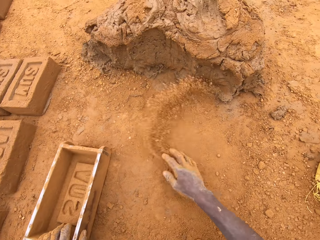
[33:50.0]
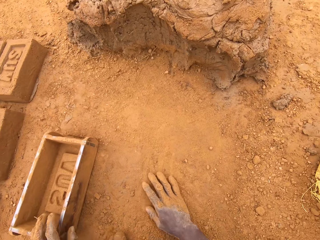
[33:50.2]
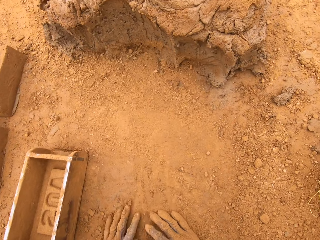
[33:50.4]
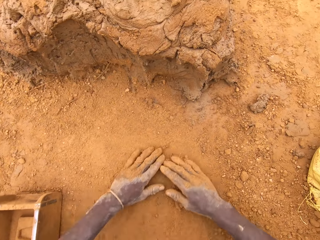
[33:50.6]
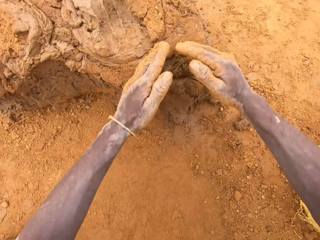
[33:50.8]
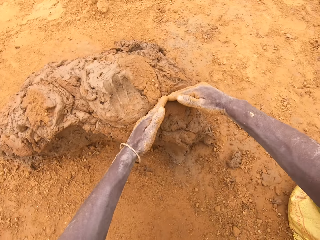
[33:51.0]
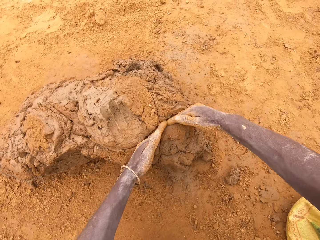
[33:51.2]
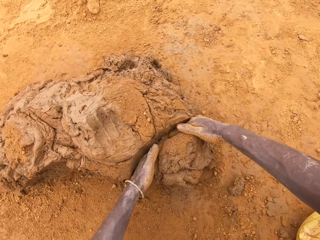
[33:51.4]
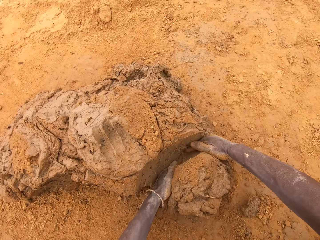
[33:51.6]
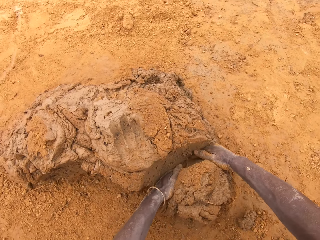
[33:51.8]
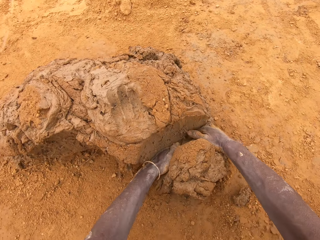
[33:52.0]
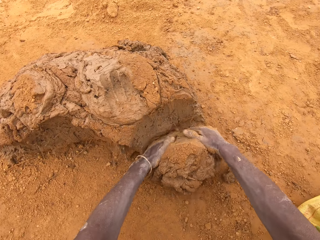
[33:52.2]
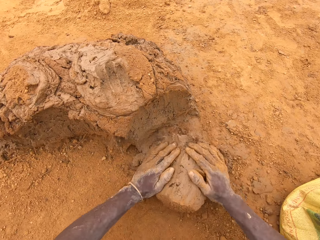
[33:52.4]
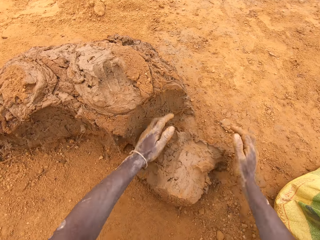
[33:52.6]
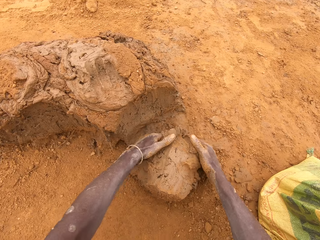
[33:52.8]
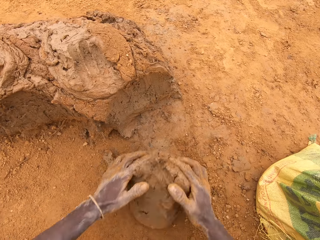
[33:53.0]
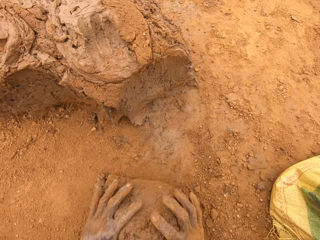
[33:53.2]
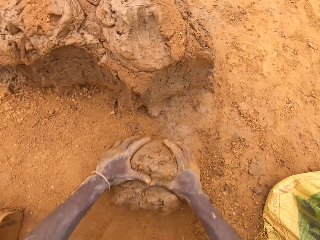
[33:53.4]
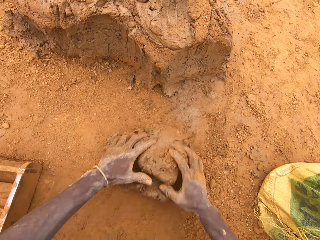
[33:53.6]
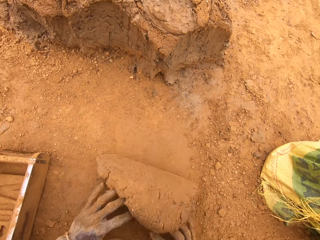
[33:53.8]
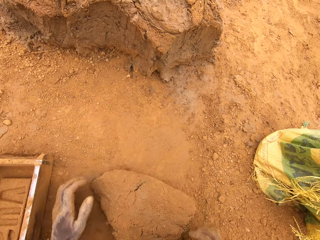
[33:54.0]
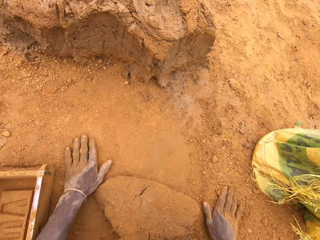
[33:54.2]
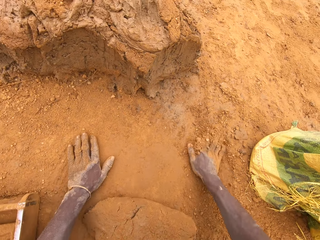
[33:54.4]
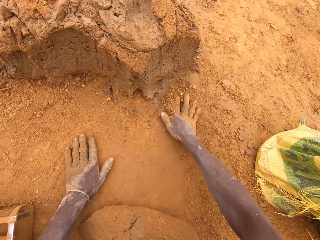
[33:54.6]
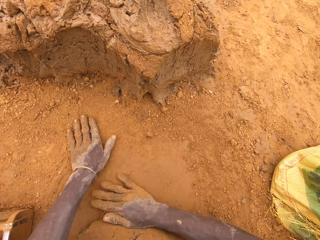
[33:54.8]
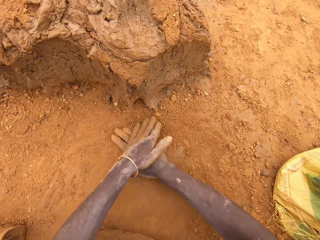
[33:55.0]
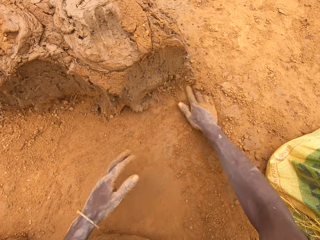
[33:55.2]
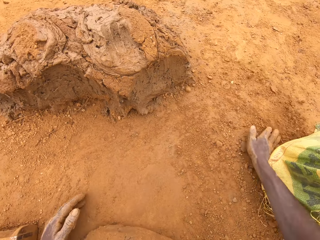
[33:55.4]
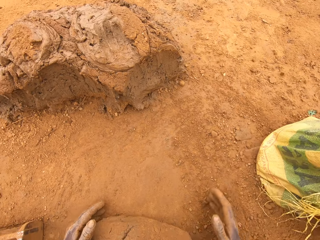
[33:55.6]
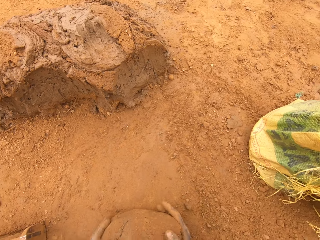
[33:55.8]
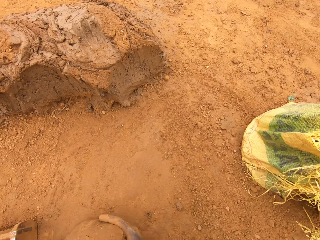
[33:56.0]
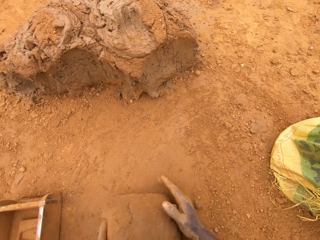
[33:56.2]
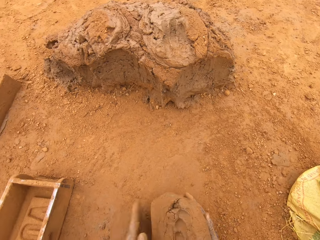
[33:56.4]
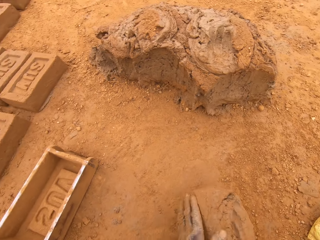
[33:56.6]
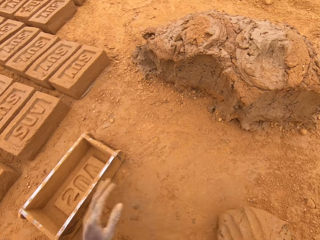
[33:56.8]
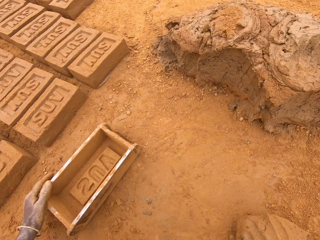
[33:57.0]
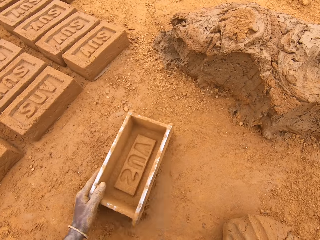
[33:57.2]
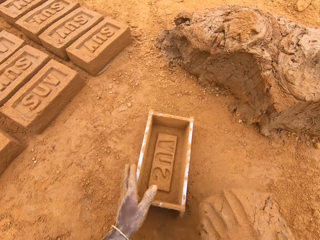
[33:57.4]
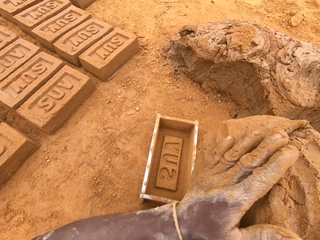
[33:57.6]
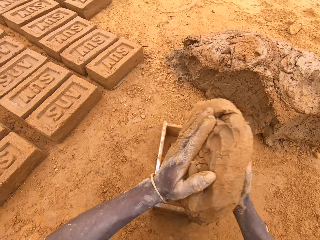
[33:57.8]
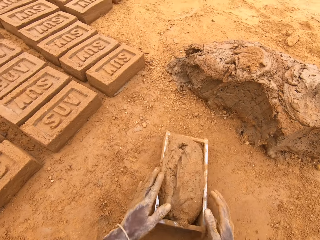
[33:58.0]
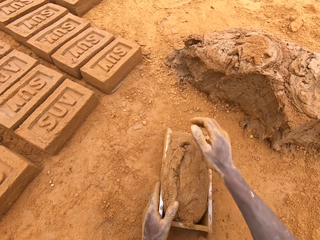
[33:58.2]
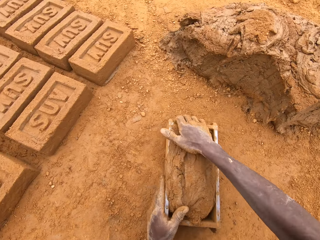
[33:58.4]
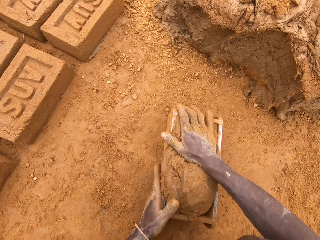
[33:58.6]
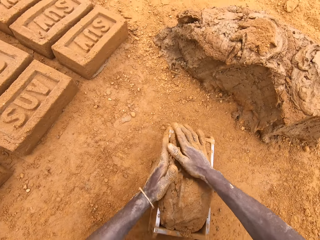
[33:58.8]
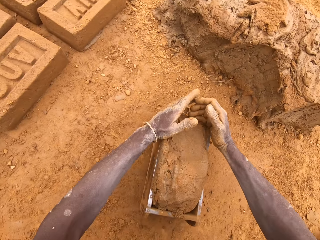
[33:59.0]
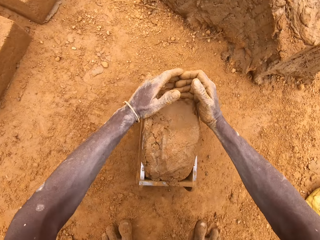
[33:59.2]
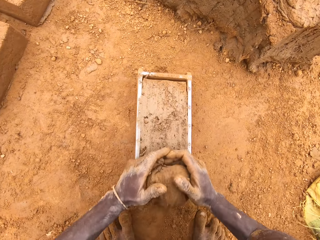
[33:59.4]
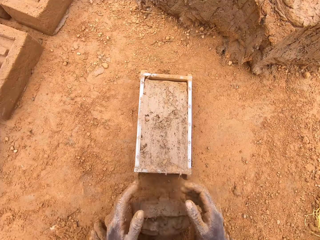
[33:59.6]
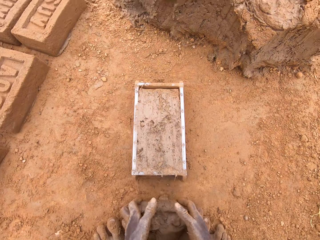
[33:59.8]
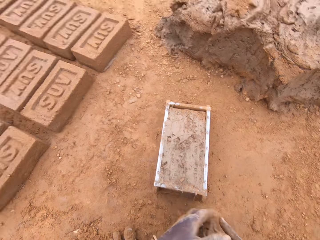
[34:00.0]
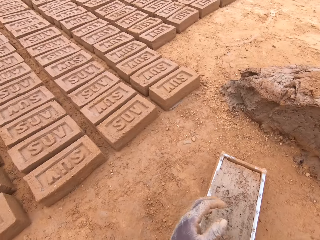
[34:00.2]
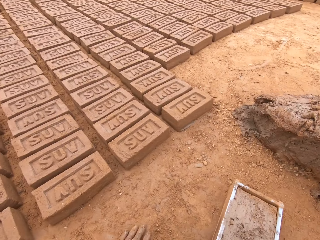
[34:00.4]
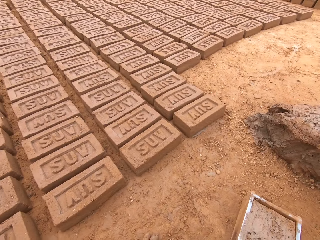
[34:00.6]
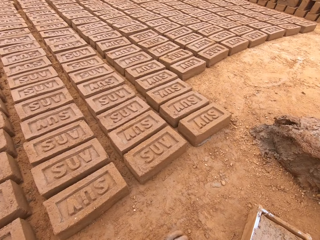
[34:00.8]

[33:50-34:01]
The camera wearer spreads sand on the ground. He rubs his hand on the ground. He scoops clay with his hands. He cuts mud on the heap of mud. He moulds the mud on the ground. He spreads the sand on the ground and rubs his hands on the ground. He puts the mud in a brick mould or box. He presses the clay. He cuts the mud in the brick mould. He levels the clay in the box.

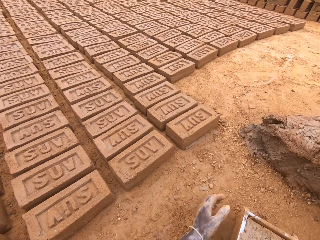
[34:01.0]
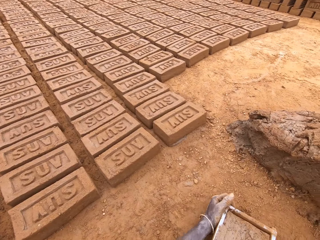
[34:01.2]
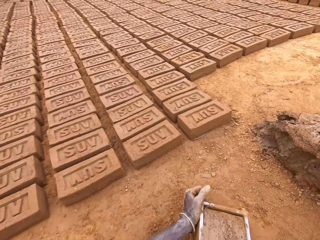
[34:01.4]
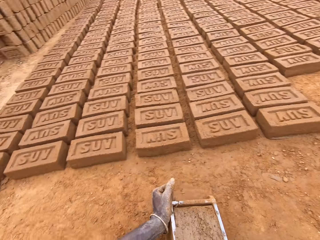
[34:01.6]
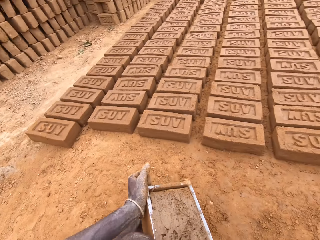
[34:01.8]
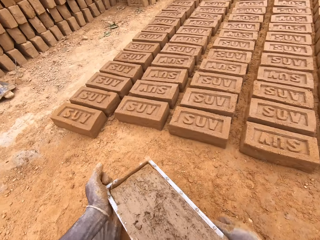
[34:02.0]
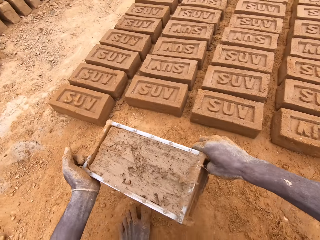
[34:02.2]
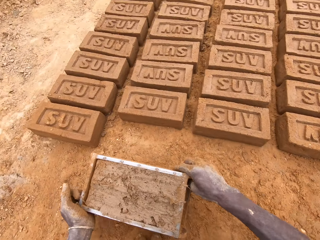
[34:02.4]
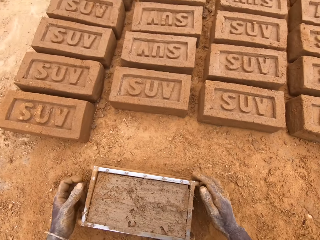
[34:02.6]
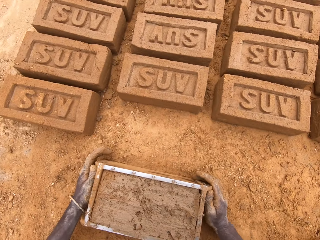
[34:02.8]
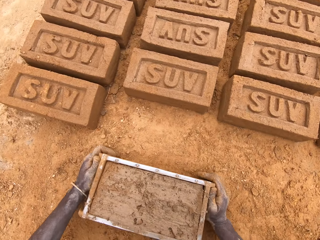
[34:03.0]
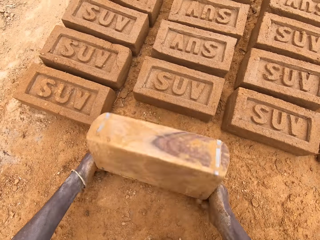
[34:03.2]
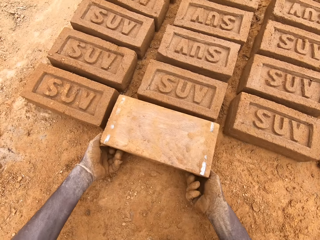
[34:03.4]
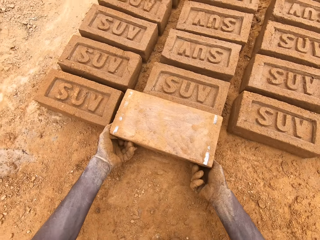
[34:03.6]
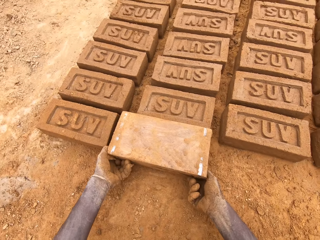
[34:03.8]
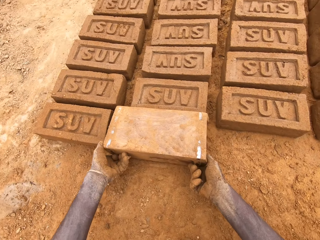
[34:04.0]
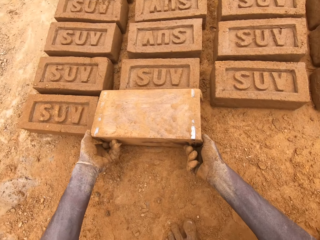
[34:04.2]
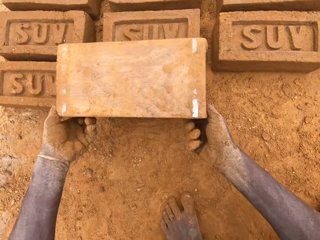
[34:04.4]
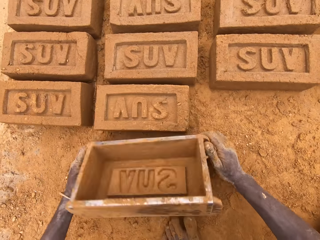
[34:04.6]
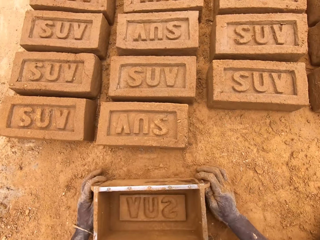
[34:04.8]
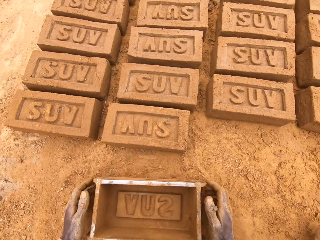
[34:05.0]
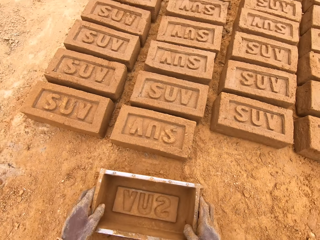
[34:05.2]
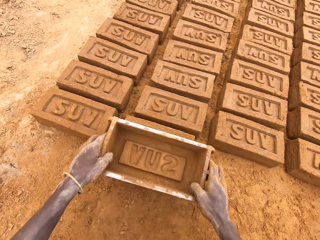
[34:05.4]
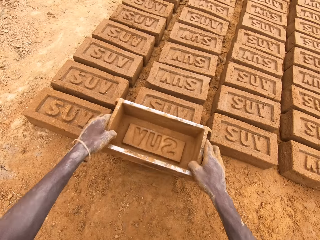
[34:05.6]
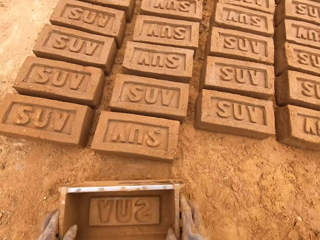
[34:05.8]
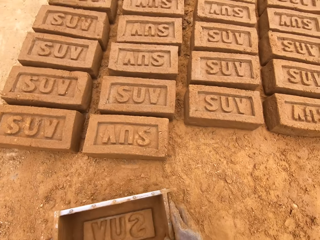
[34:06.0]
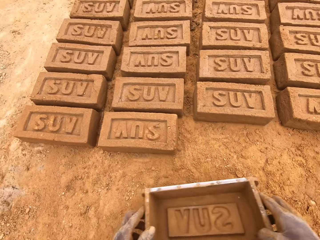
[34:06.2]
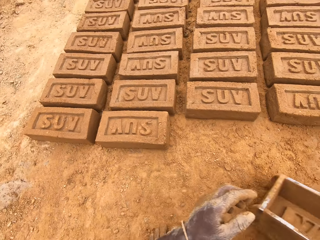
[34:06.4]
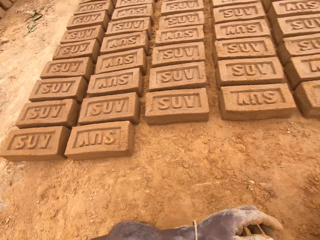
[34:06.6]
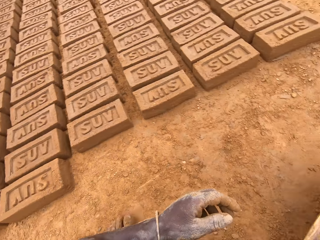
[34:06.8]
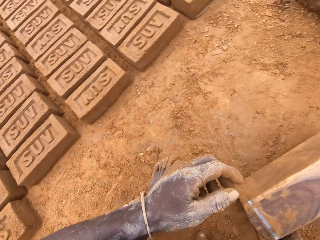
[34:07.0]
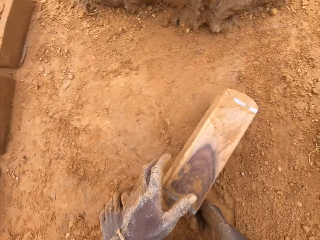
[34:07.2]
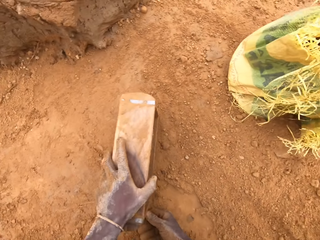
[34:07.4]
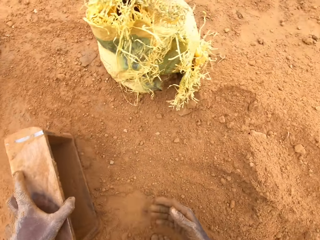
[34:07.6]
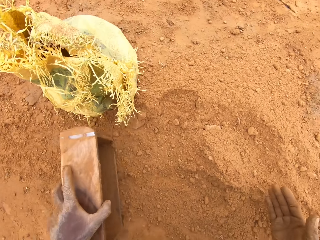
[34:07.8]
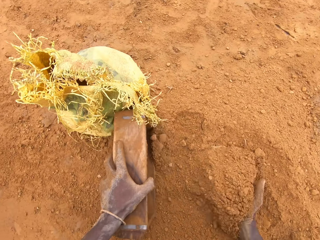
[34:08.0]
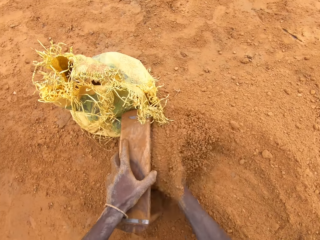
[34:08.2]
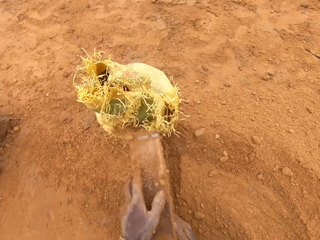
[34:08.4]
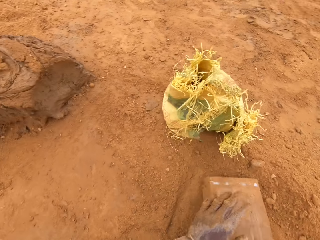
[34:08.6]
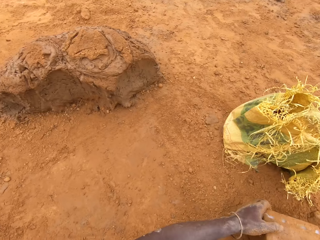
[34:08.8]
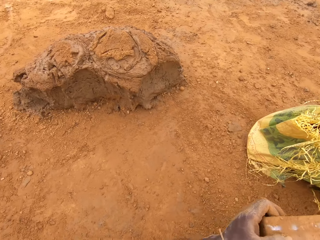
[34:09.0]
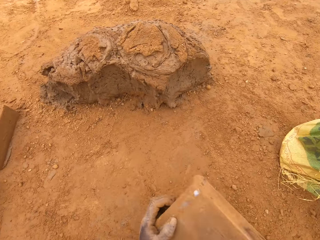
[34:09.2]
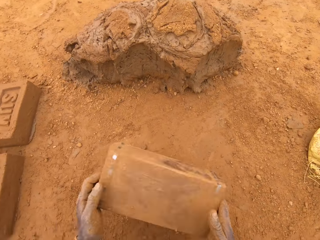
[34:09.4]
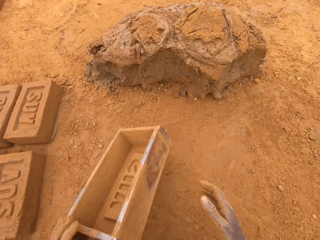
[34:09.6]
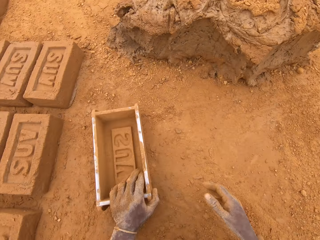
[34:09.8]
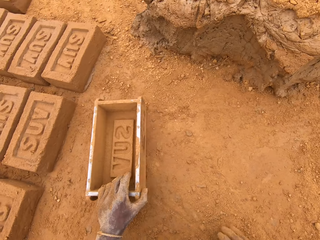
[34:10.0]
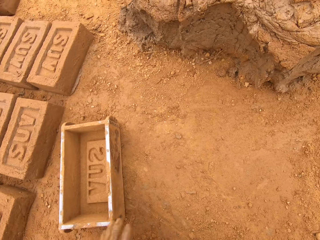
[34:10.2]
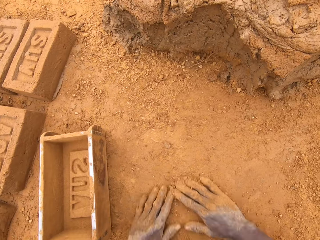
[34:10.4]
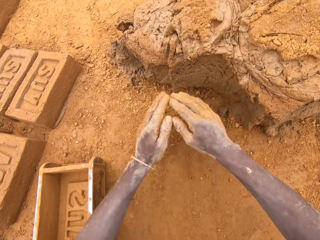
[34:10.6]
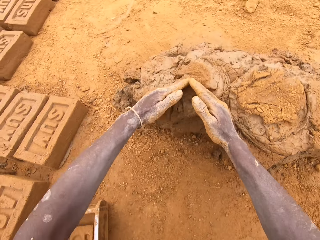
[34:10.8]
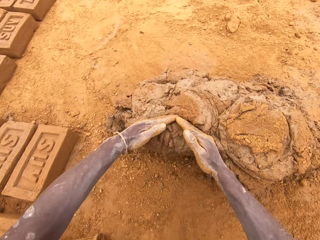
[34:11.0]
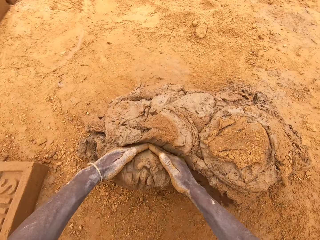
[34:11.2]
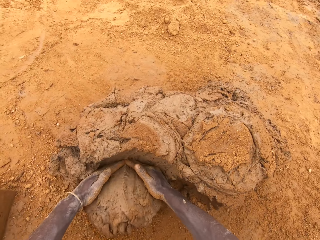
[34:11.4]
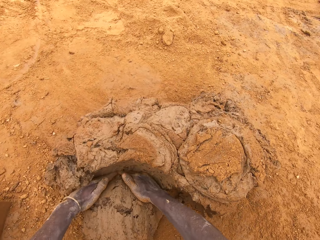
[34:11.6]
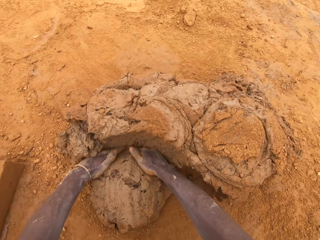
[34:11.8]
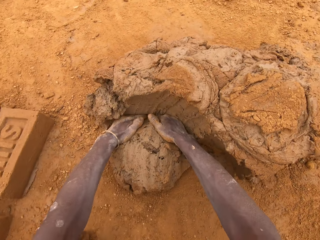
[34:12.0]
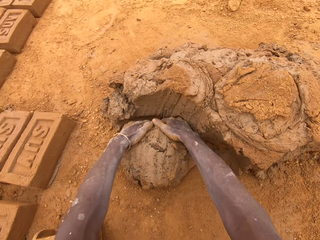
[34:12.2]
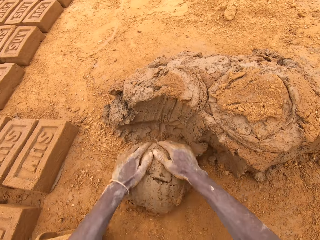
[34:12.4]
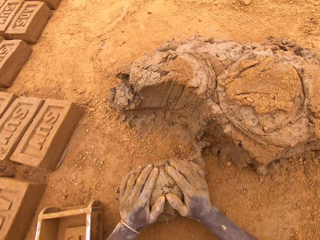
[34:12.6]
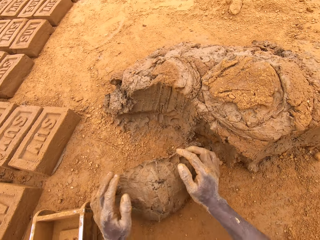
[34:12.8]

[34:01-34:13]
The camera wearer throws mud on a heap of mud. He moves the box. He puts a brick on the ground from the brick mould. He puts sand in the brick mould or box. He moves the box. He pours the sand on the ground from the brick mould. He cuts the mud on the heap of mud. He scoops clay with his hands.
